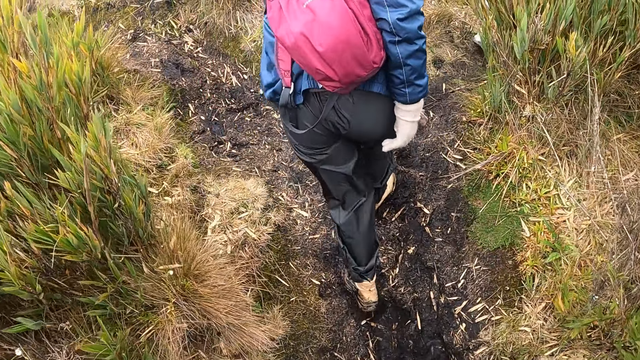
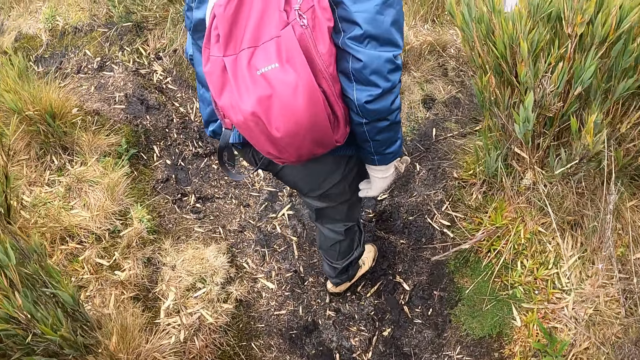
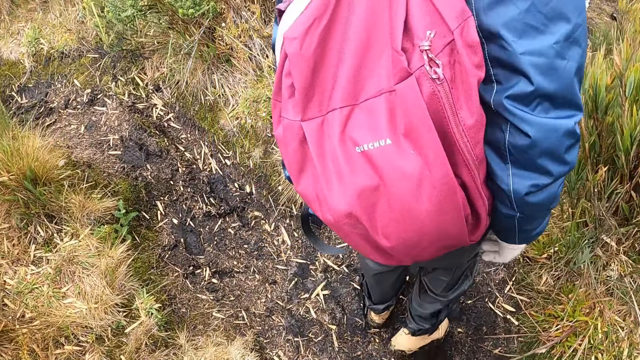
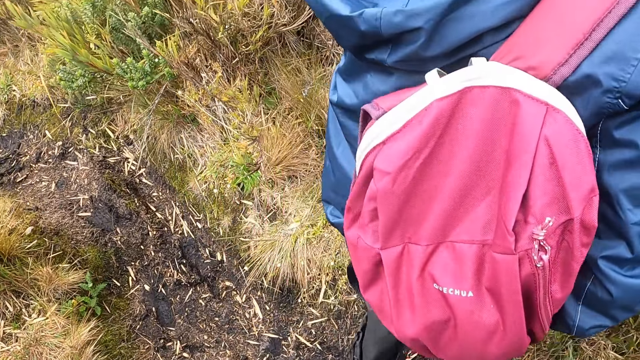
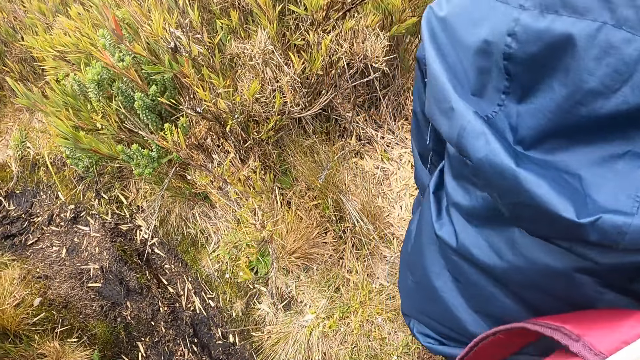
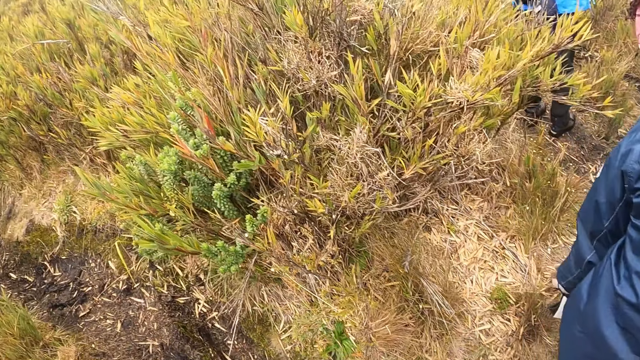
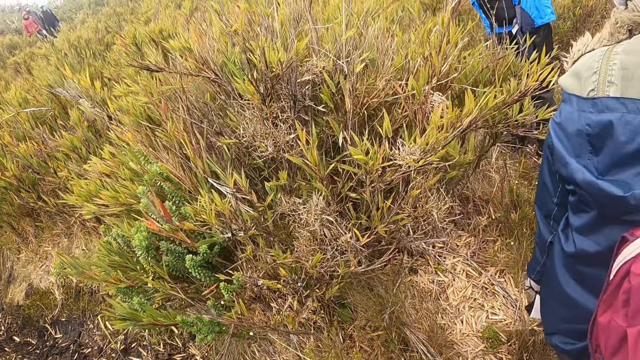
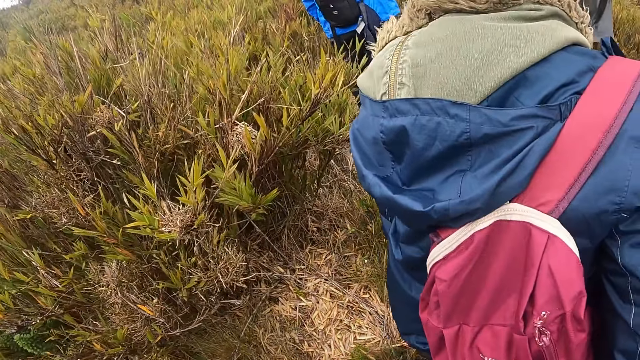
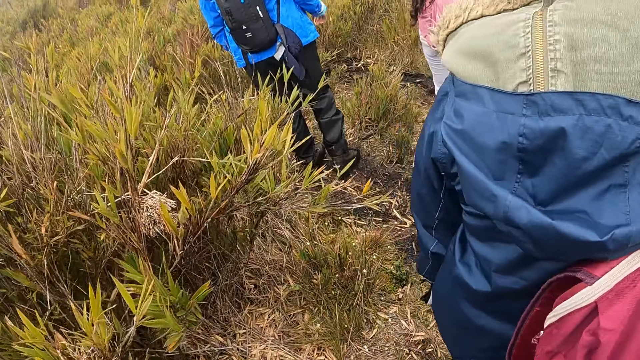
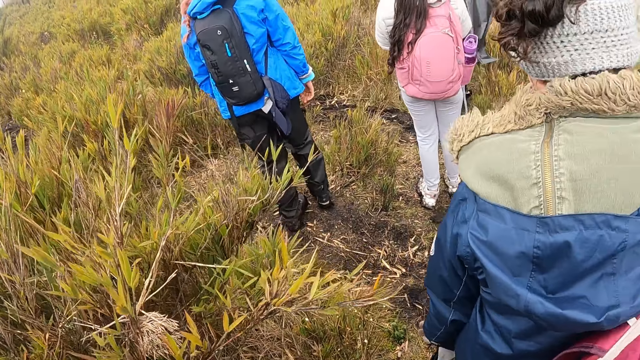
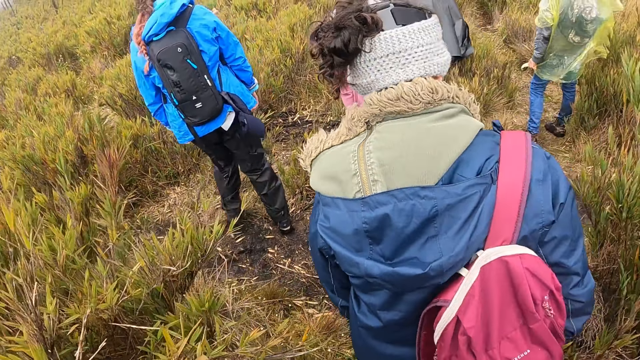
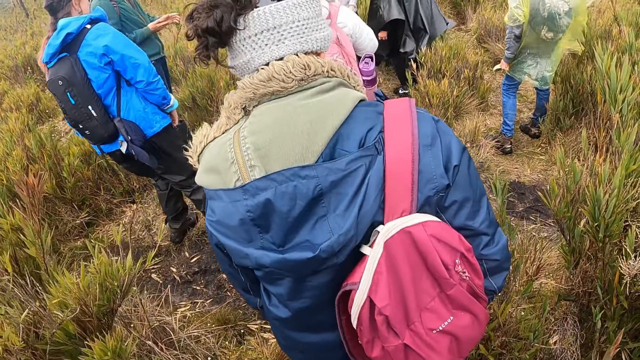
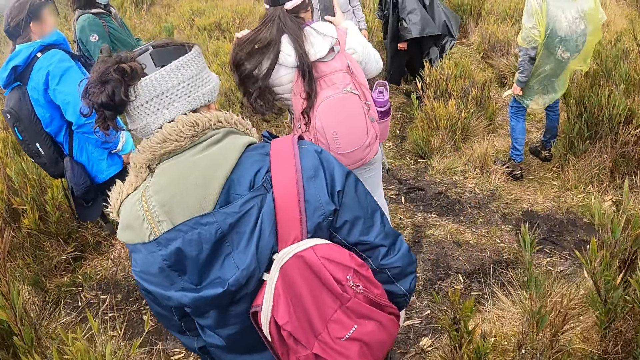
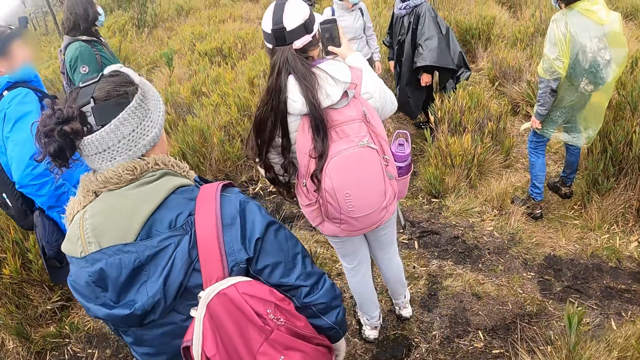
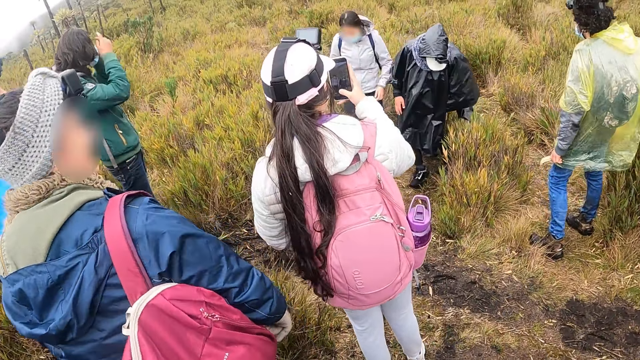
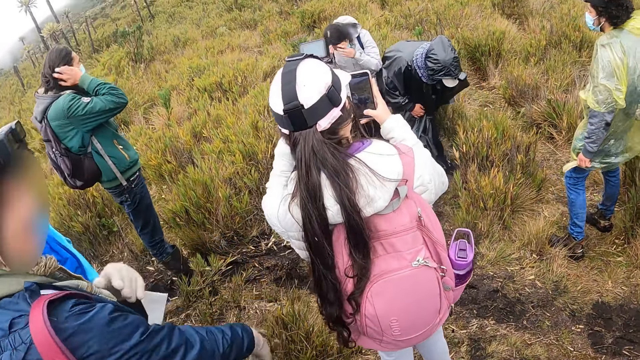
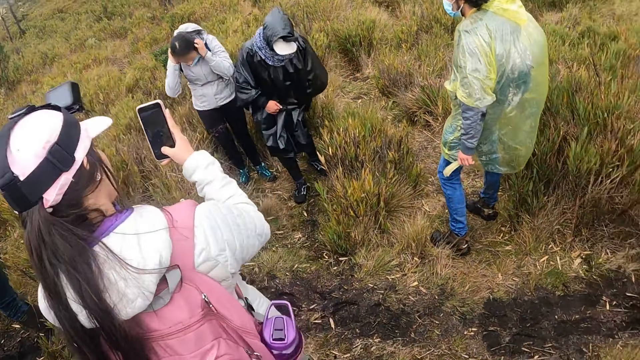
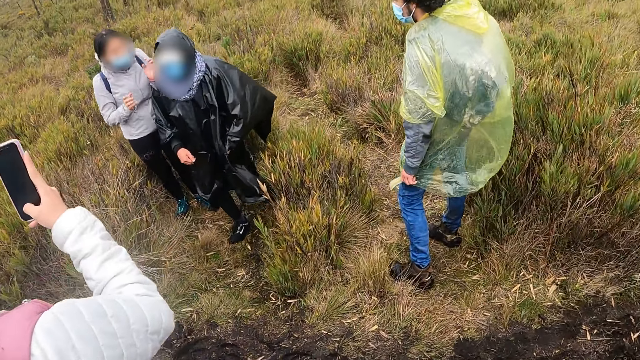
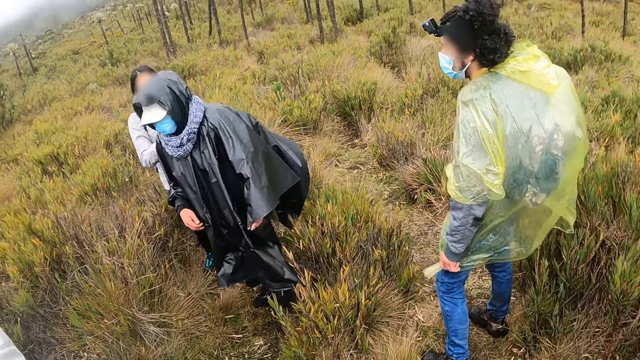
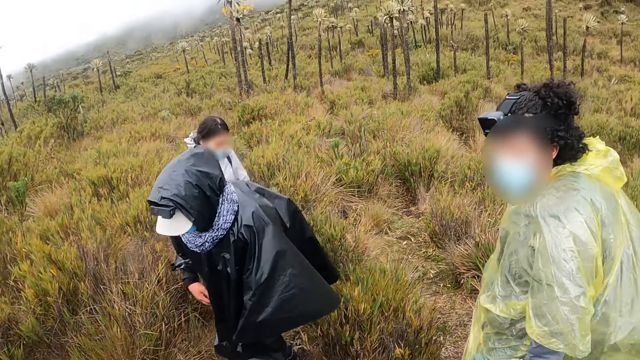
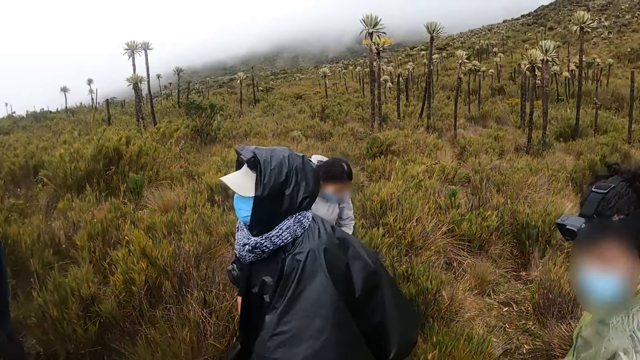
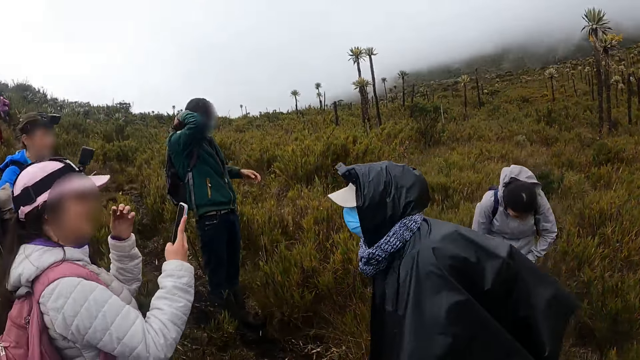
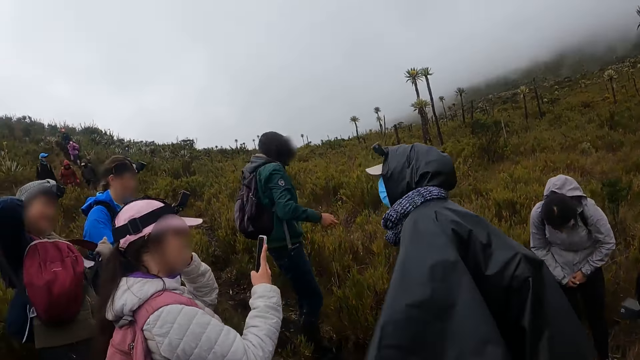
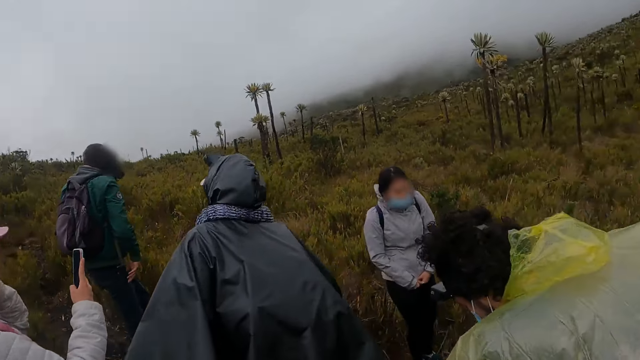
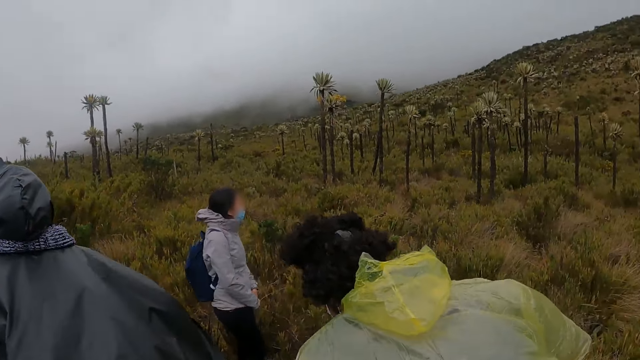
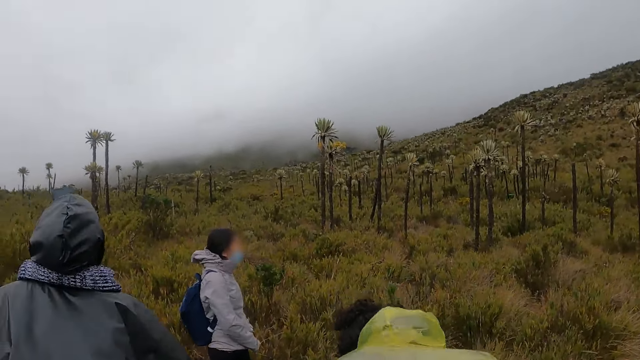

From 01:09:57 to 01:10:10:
A woman operates the phone with her right hand. The woman takes photos. The camera wearer looks around.

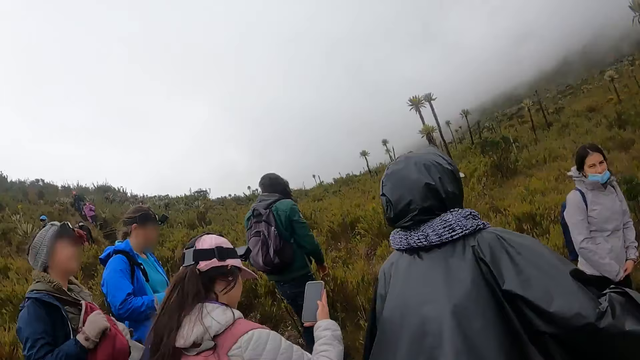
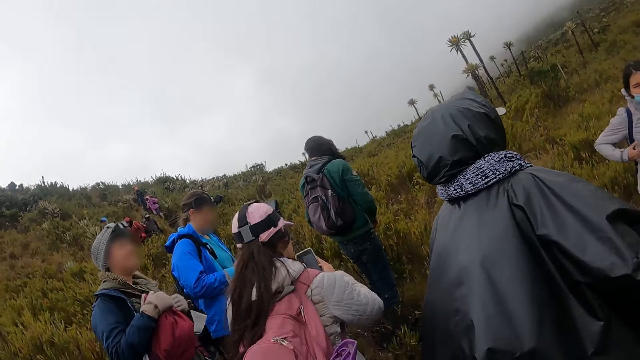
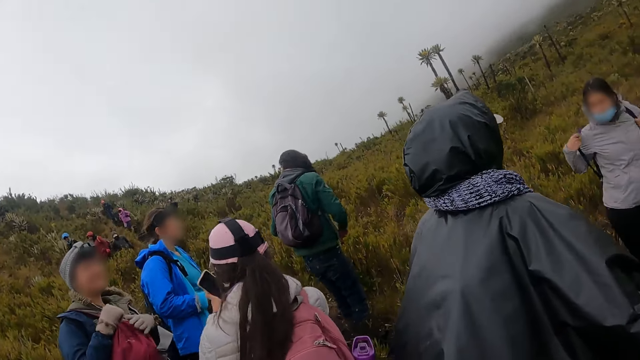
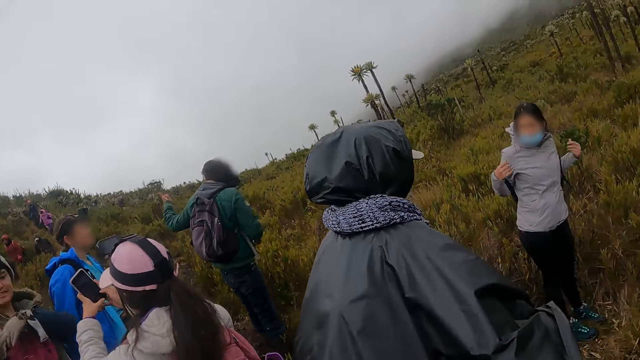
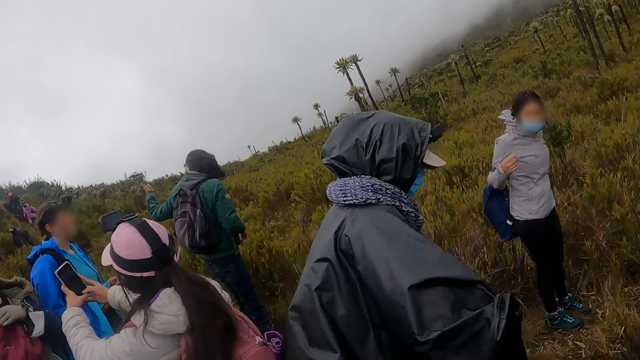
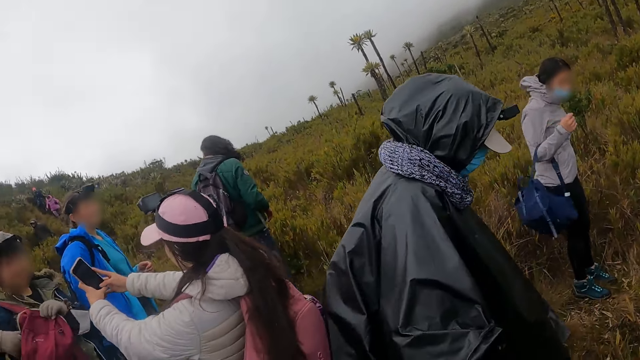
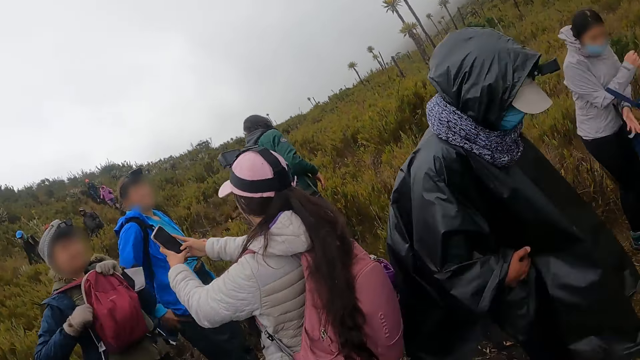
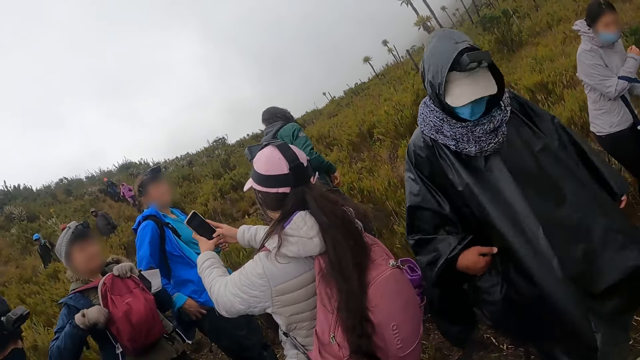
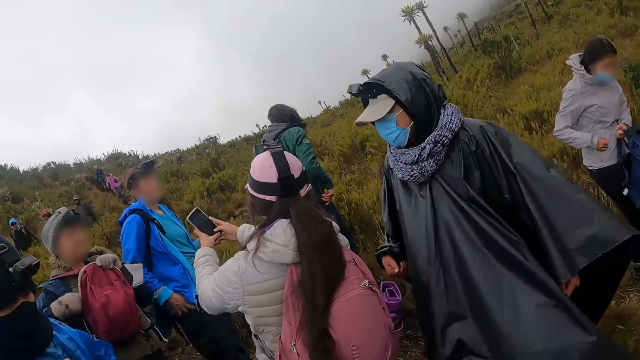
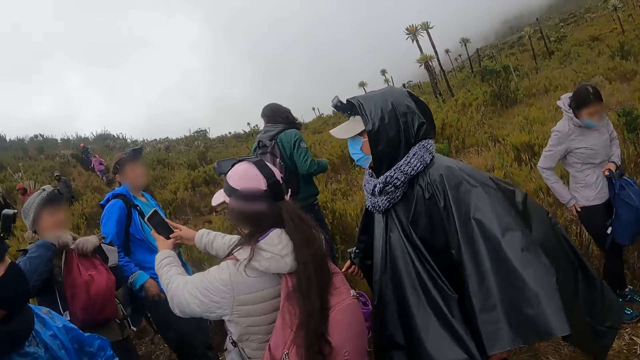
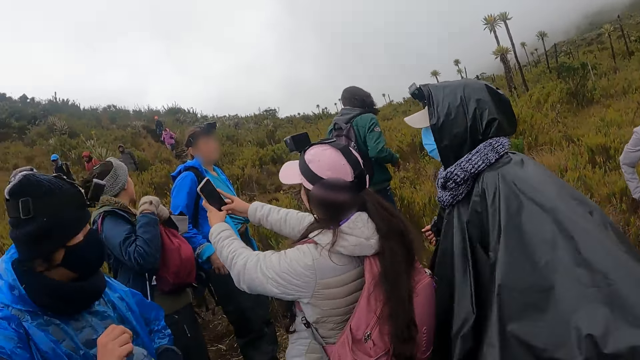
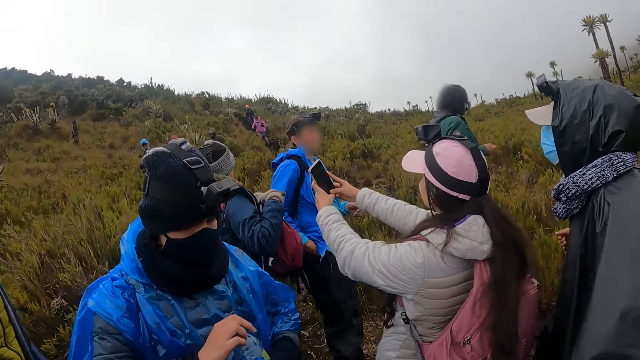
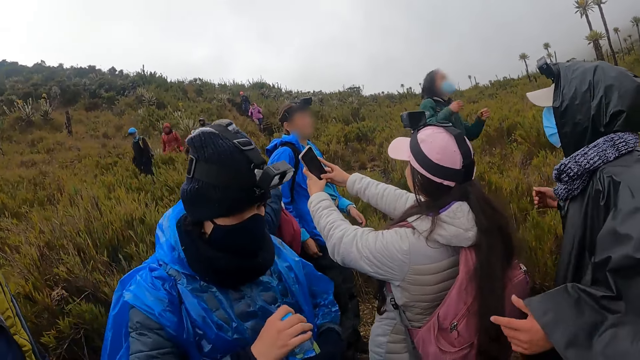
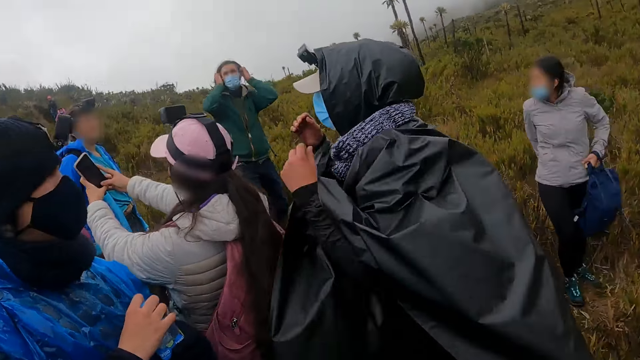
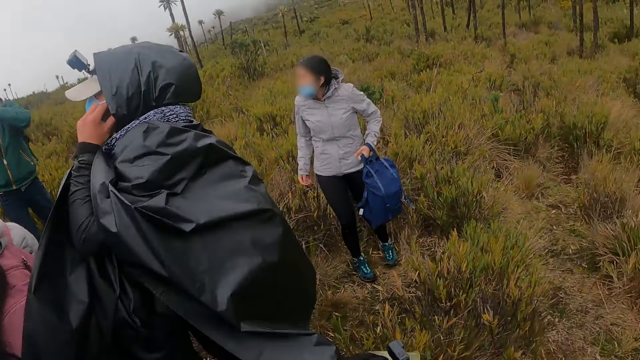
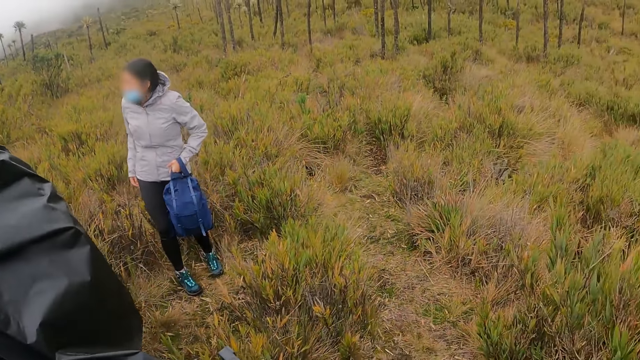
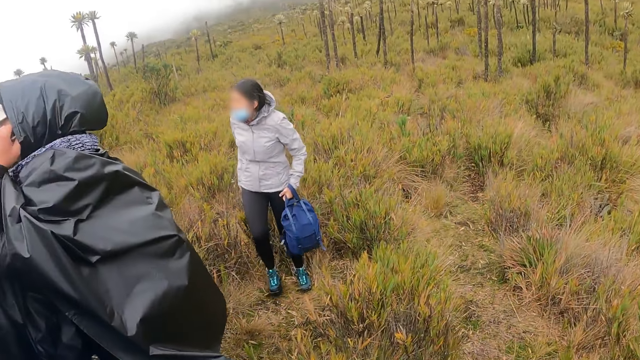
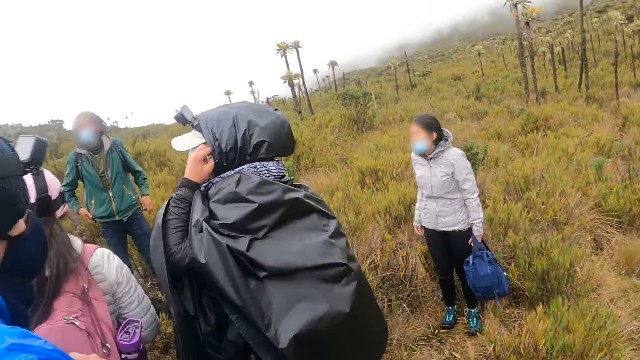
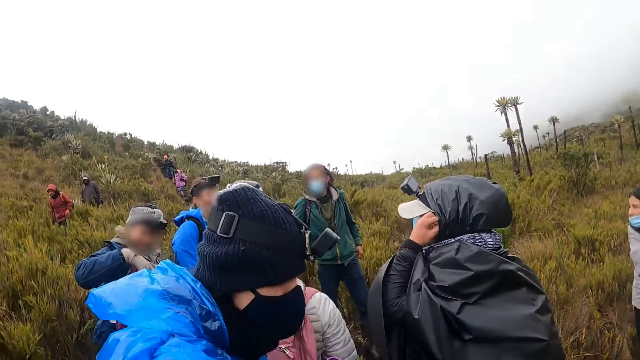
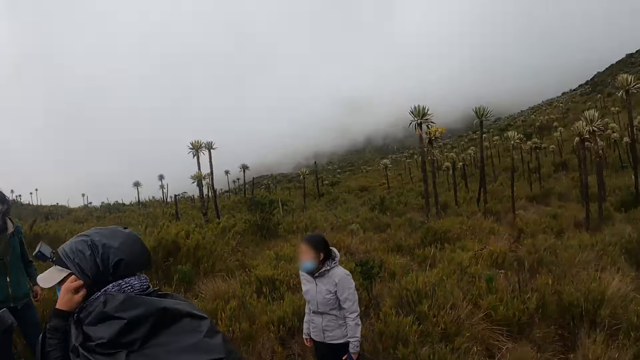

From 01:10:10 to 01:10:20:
A woman operates the phone with both hands.
